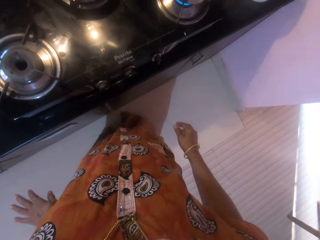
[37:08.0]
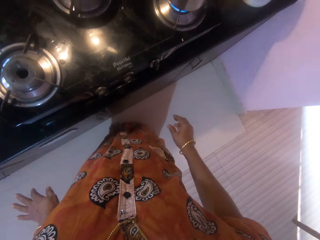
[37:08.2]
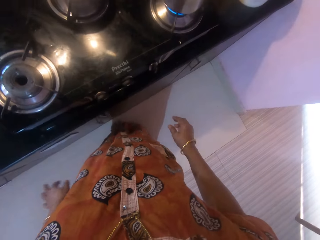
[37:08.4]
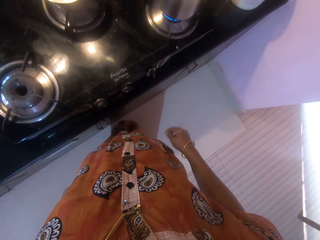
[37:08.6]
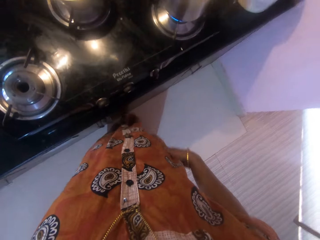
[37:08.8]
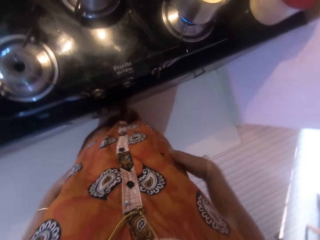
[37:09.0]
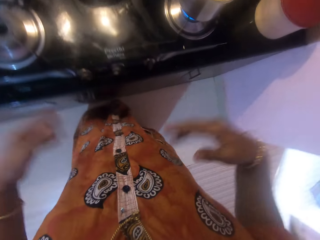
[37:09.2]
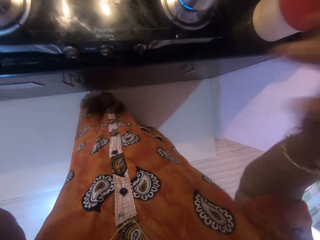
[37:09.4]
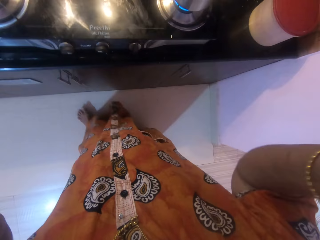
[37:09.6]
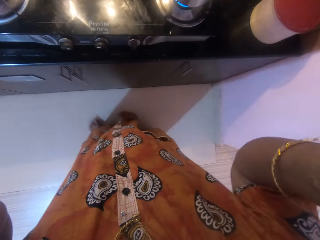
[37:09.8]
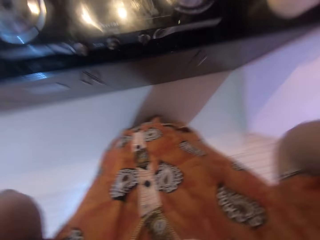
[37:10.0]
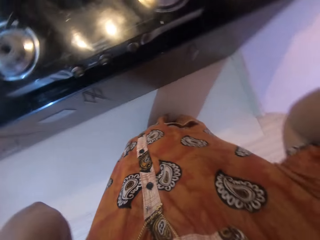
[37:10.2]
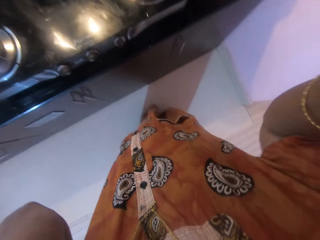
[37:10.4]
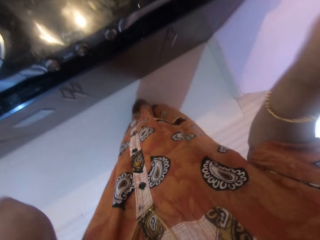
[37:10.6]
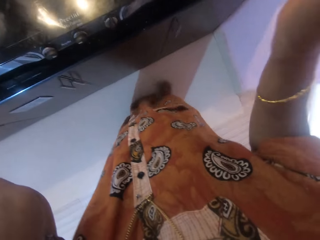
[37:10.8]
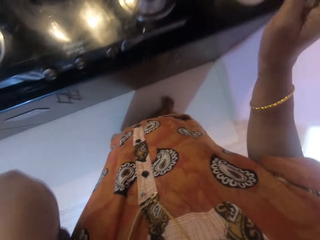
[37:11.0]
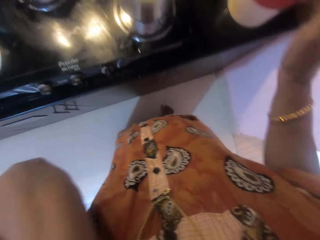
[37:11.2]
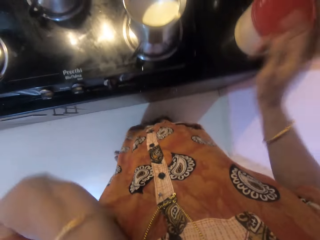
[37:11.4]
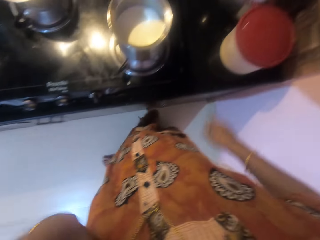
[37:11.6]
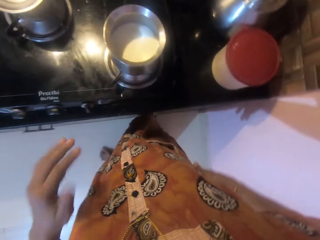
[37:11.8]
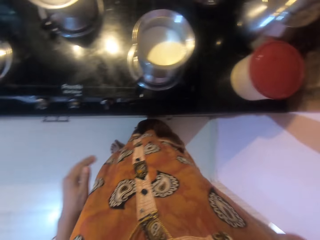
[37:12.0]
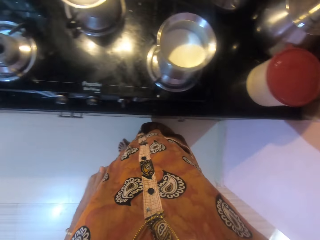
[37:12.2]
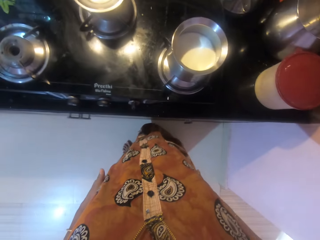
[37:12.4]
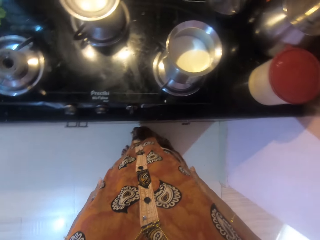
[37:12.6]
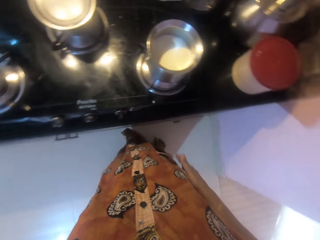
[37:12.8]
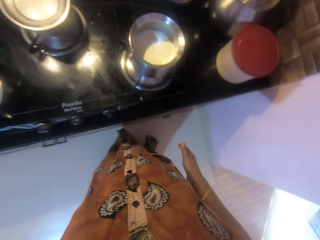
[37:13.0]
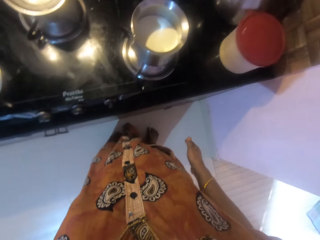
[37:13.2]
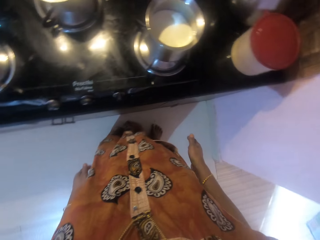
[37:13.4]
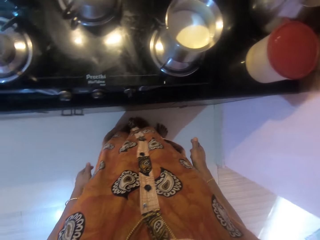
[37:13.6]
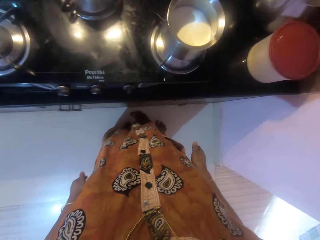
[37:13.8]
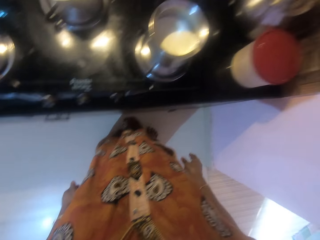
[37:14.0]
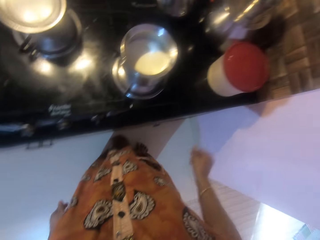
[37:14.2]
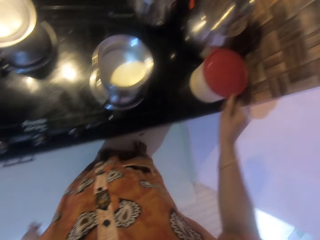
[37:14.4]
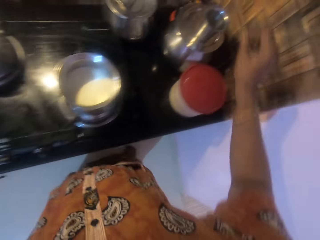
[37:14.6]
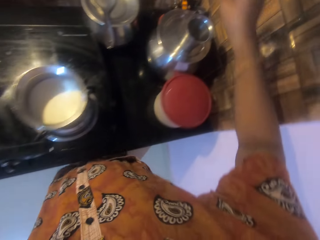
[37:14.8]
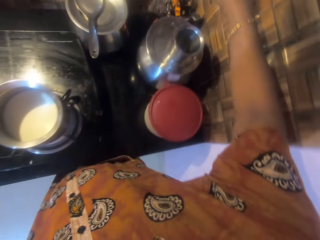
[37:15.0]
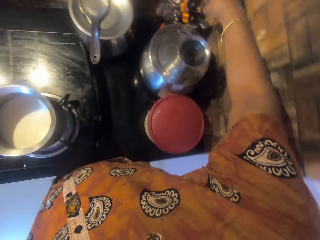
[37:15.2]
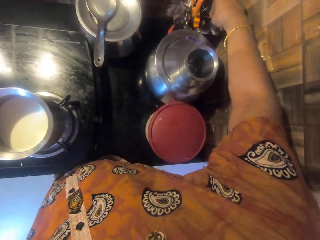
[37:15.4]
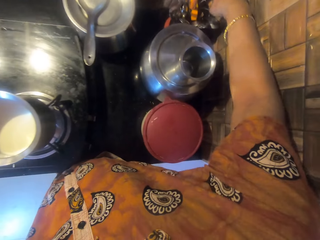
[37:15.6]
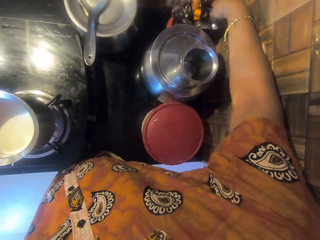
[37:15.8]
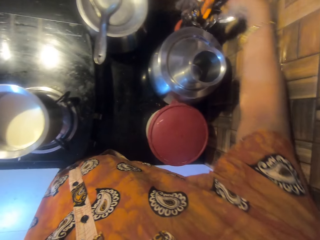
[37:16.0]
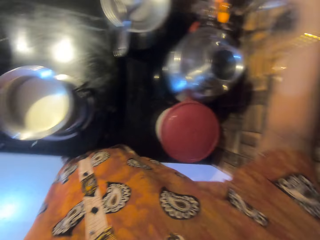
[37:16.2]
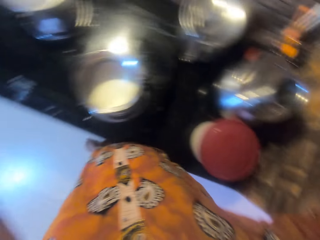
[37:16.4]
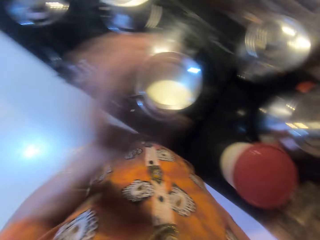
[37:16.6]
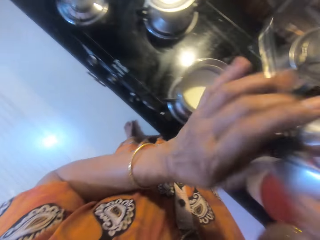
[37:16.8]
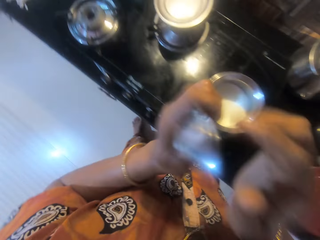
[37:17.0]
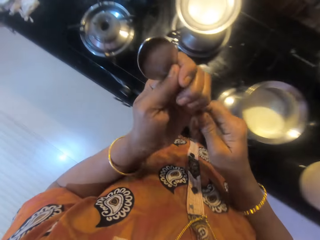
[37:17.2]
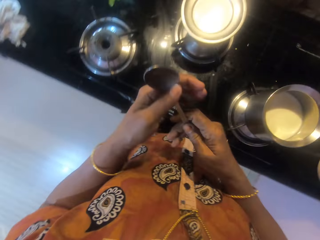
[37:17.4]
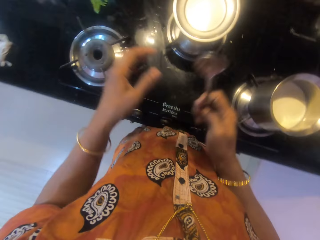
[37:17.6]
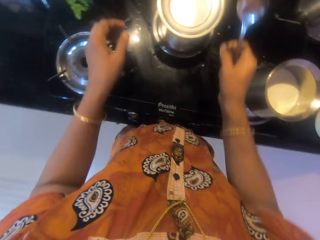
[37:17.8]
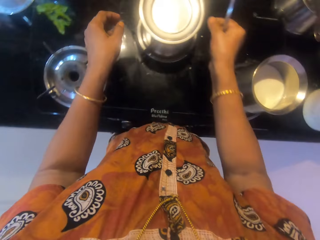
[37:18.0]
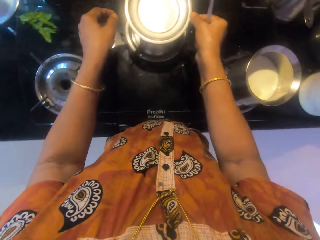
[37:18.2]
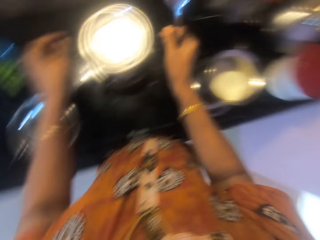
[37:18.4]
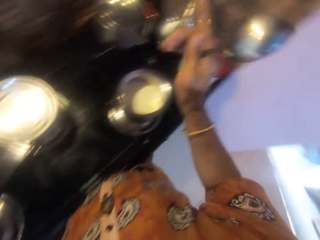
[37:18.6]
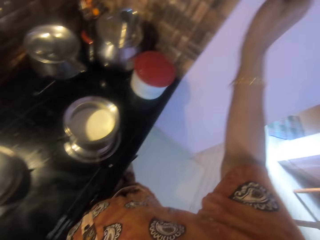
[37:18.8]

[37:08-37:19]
The camera wearer moves. She cleans her hands on her cloth. She touches her face with her right hand. She stretches her hands. She cleans her hands on her cloth. She stares. She picks a spoon from another rack with her right hand. She passes the spoon to her left hand. She passes the spoon to her right hand.

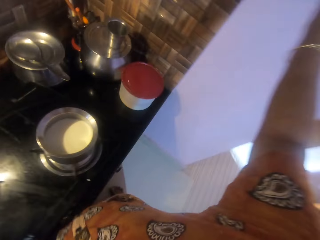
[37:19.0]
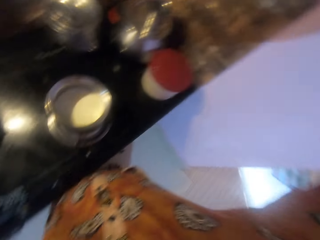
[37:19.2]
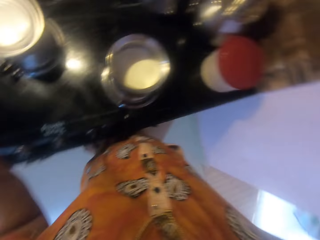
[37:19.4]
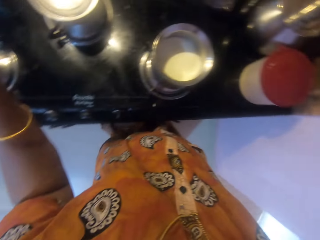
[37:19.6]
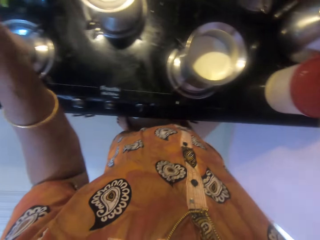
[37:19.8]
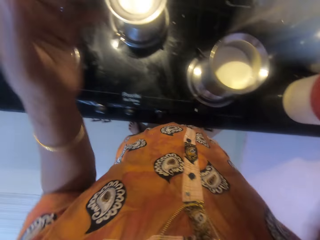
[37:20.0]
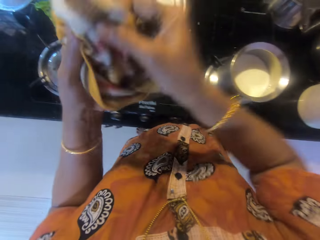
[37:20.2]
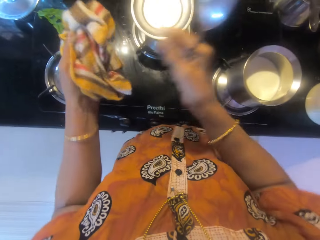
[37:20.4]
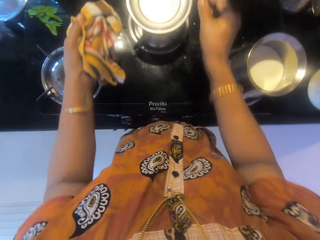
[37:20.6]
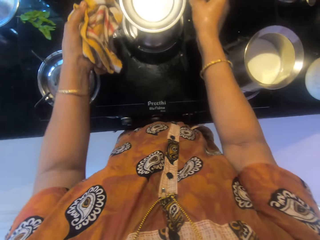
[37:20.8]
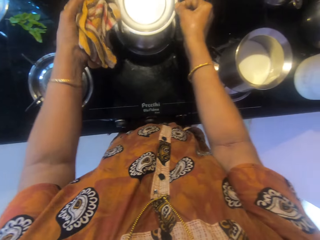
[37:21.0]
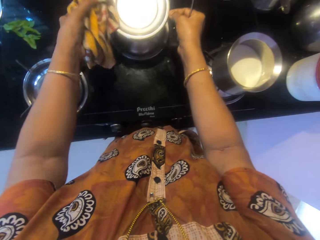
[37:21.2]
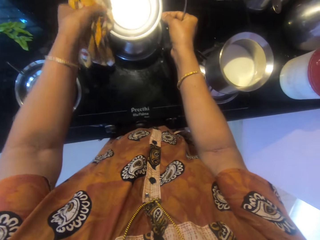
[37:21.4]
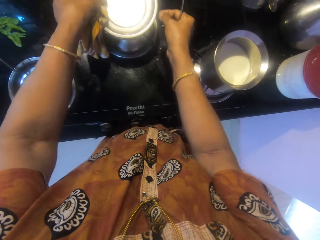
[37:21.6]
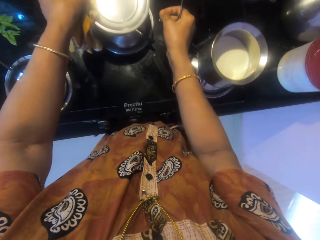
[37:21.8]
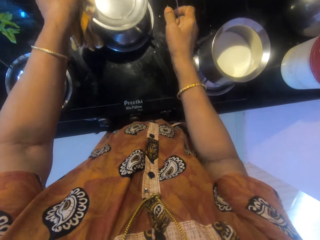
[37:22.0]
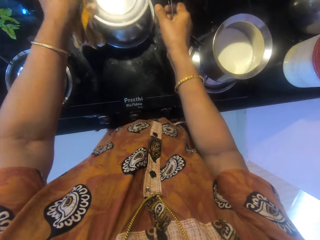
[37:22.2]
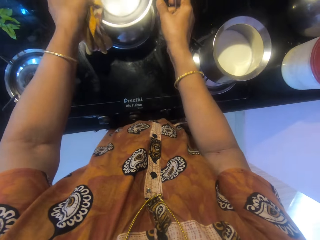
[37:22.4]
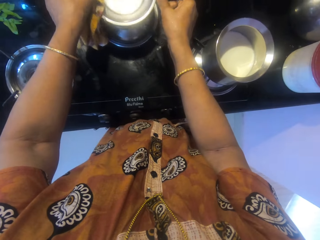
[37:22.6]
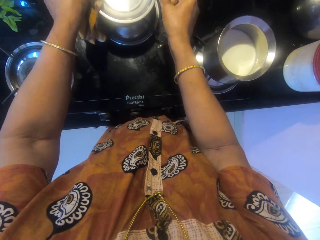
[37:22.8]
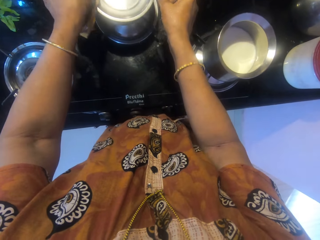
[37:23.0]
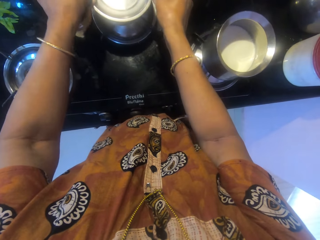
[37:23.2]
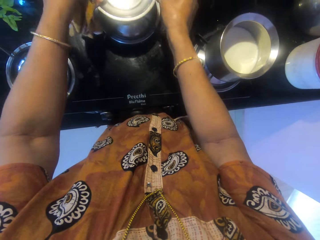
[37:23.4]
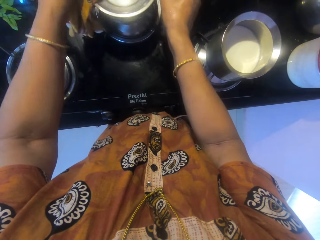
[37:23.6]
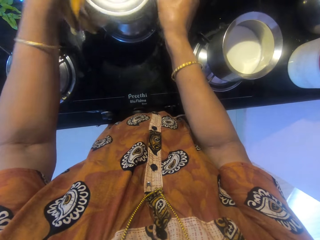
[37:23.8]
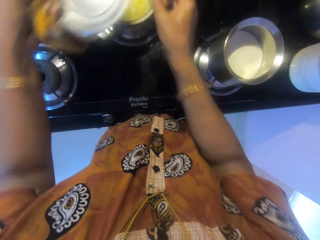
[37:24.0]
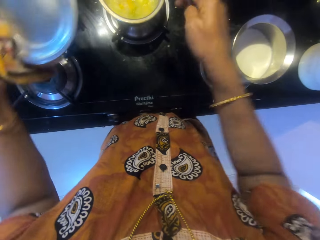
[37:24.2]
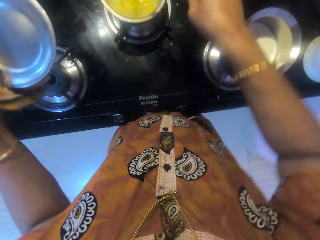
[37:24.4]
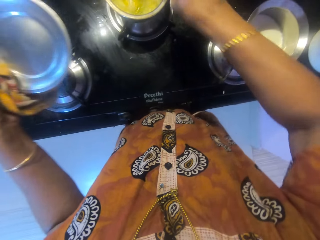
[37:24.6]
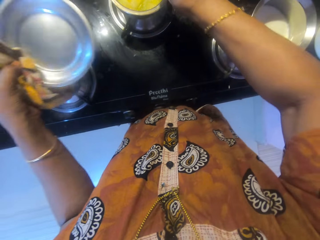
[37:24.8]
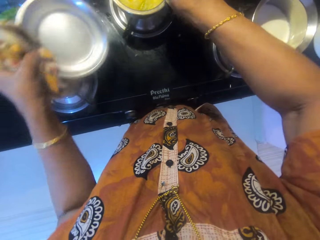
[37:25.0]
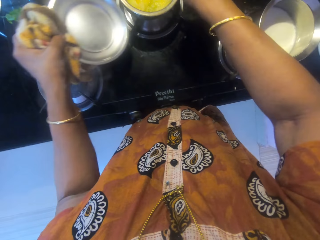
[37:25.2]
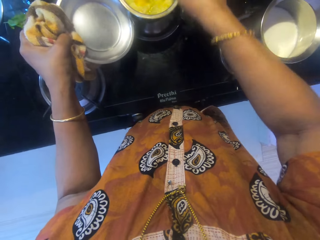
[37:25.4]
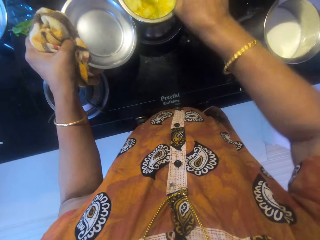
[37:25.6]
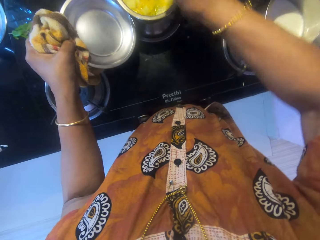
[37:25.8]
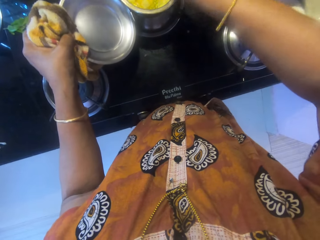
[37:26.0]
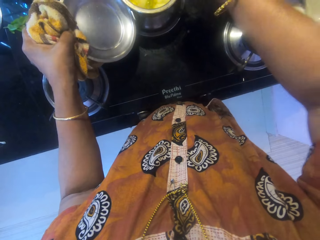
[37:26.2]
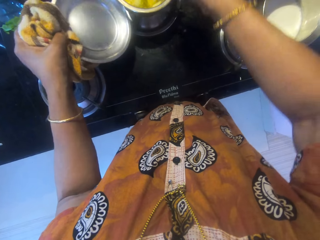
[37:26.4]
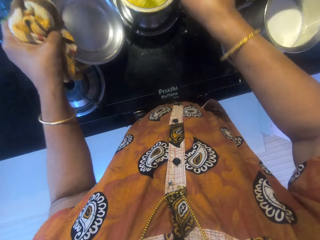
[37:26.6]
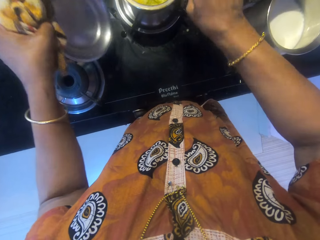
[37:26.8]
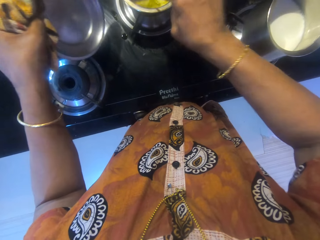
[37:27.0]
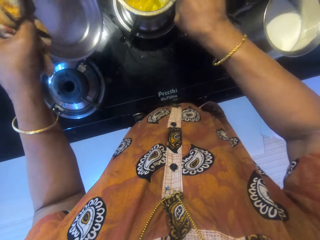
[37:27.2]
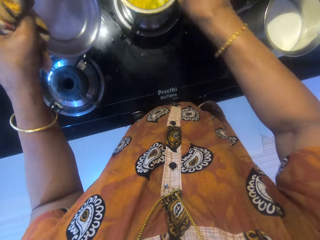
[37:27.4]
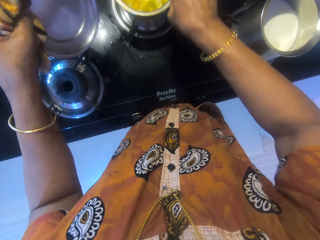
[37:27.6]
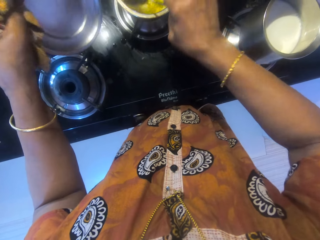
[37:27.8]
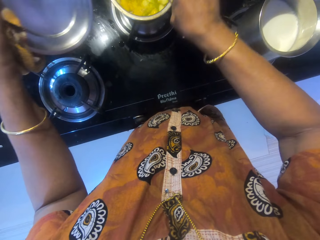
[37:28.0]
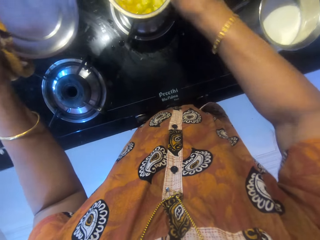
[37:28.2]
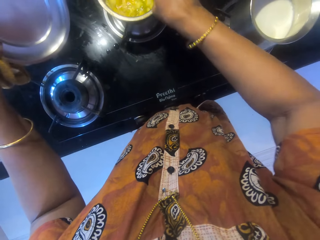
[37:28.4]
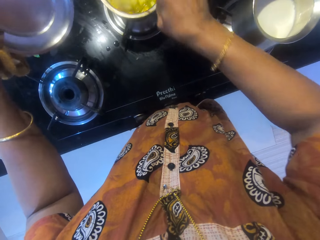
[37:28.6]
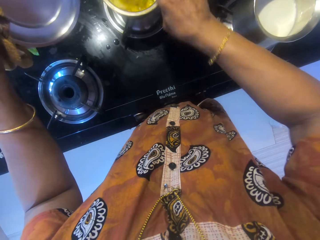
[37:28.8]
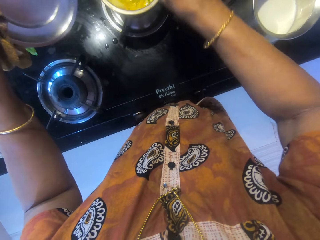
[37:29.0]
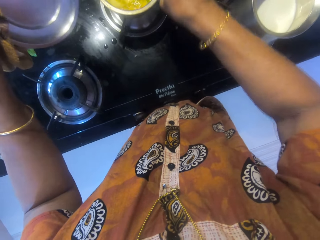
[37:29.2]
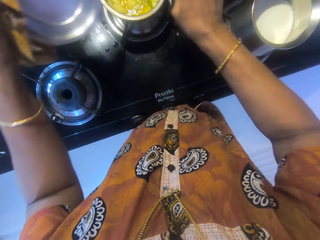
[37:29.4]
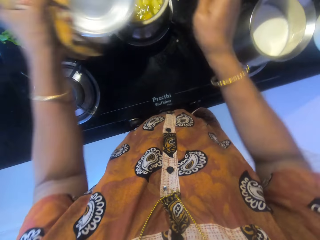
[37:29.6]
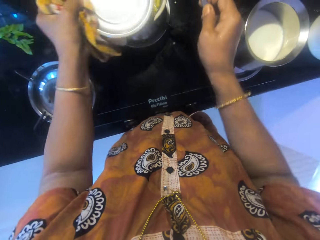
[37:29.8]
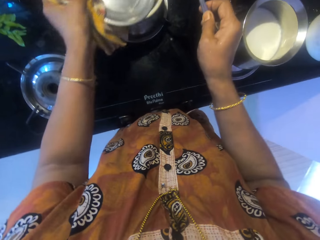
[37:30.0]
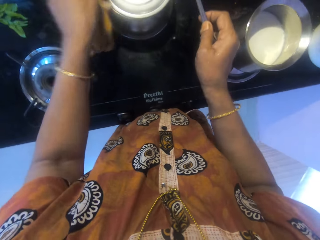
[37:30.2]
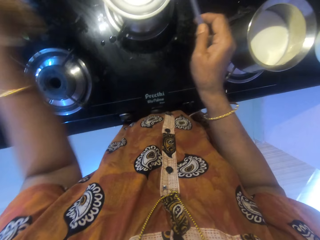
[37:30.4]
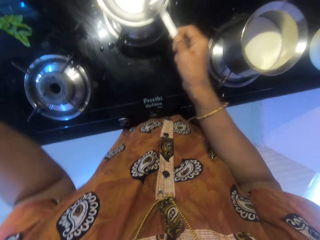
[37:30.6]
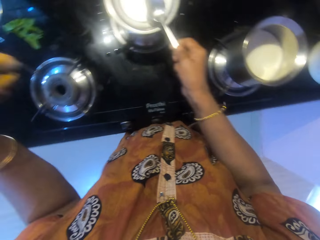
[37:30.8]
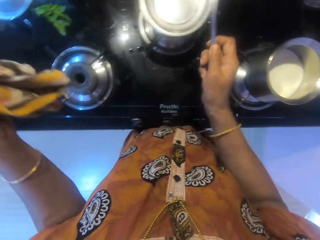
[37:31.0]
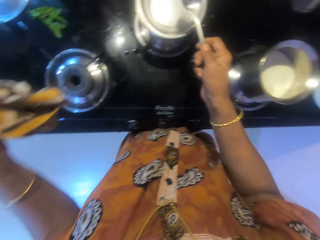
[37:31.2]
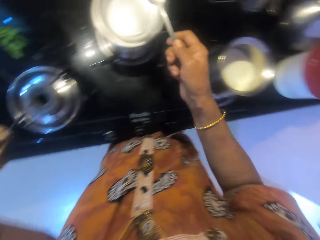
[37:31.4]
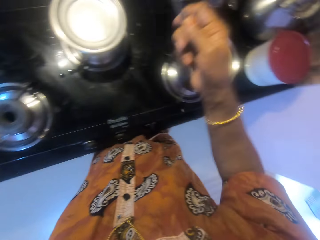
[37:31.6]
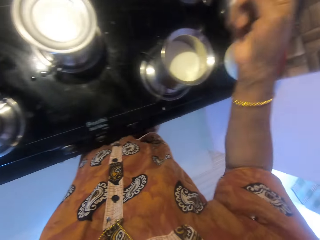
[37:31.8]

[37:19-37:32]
The camera wearer picks a napkin or kitchen towel from the wall with her right hand. She moves her hand. She passes the napkin to her left hand. She opens the pot with the napkin. She stirs the content of the pot with the spoon. She puts the cooking lid on the pot.
